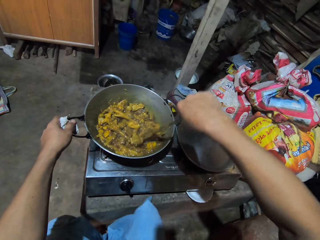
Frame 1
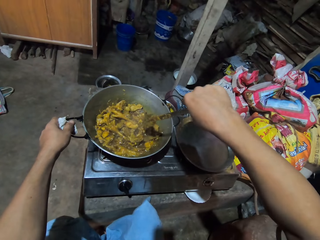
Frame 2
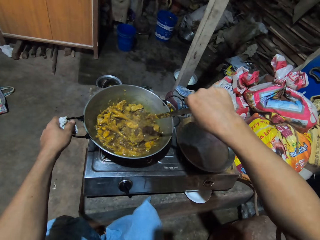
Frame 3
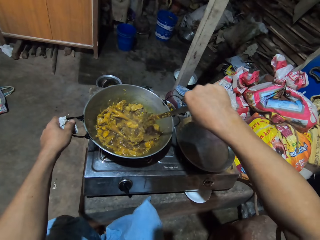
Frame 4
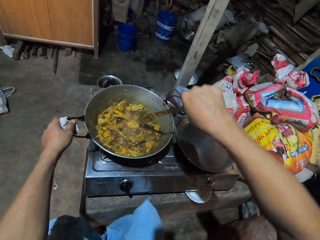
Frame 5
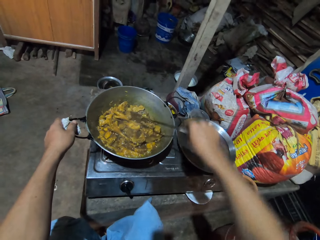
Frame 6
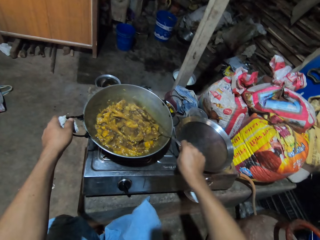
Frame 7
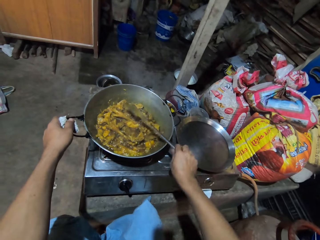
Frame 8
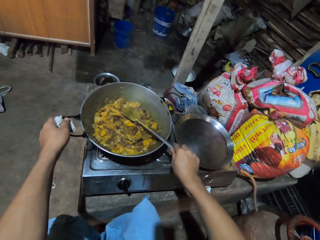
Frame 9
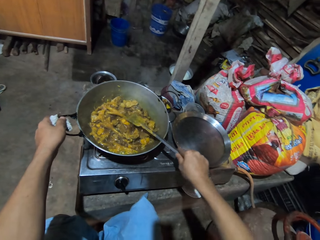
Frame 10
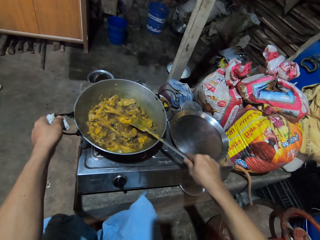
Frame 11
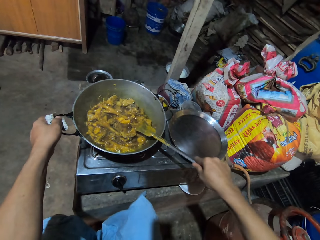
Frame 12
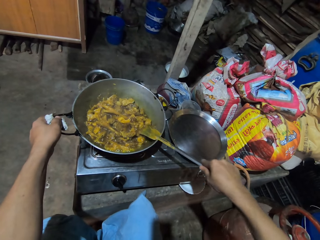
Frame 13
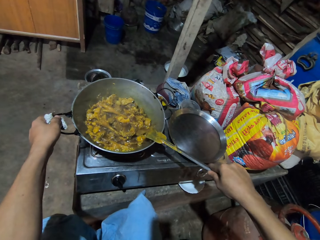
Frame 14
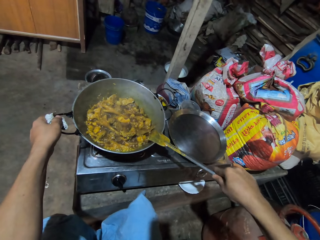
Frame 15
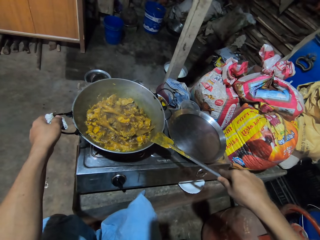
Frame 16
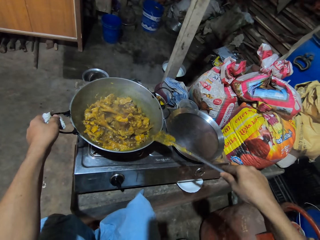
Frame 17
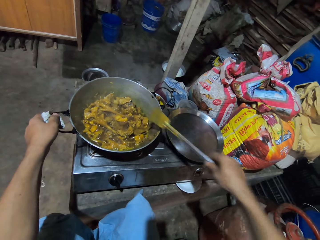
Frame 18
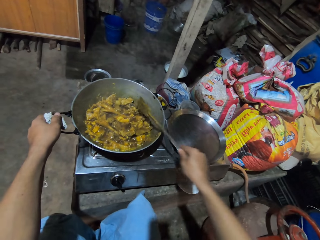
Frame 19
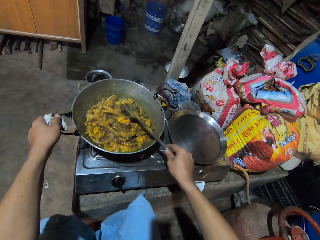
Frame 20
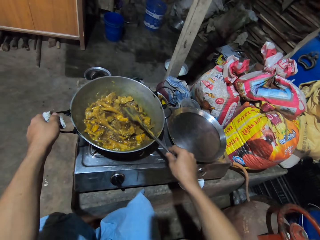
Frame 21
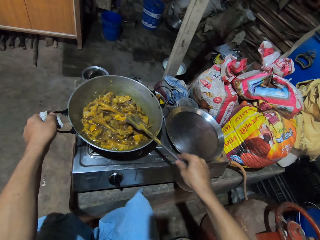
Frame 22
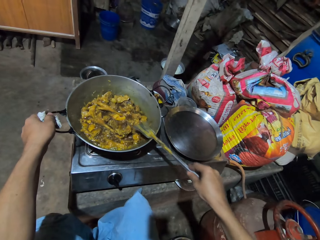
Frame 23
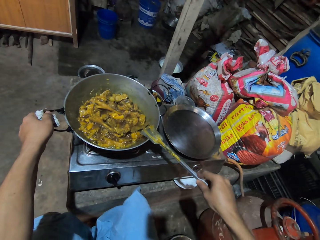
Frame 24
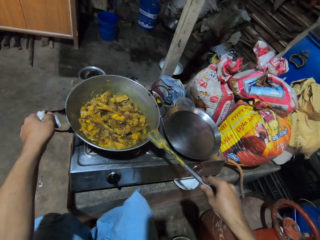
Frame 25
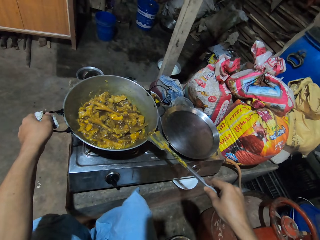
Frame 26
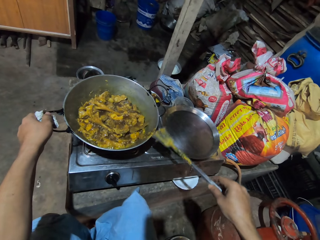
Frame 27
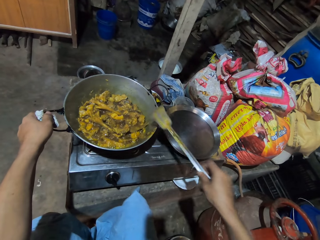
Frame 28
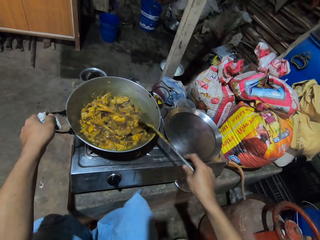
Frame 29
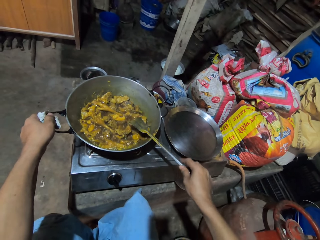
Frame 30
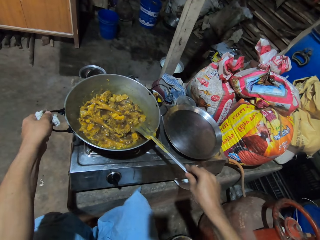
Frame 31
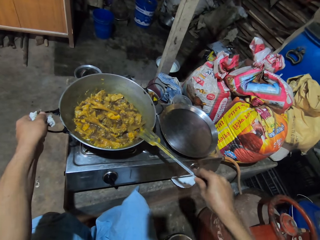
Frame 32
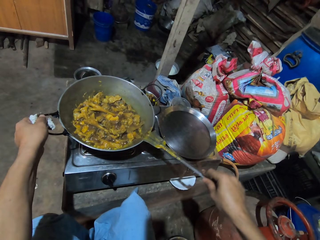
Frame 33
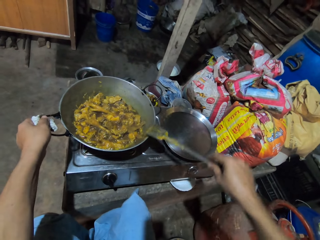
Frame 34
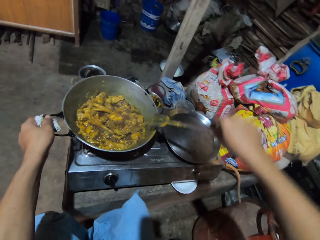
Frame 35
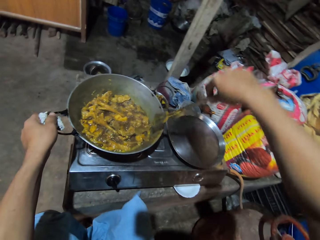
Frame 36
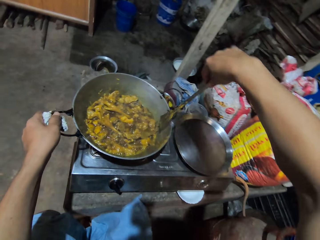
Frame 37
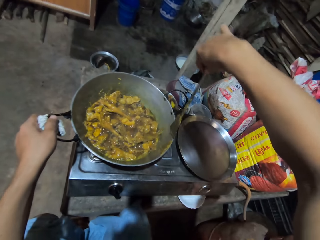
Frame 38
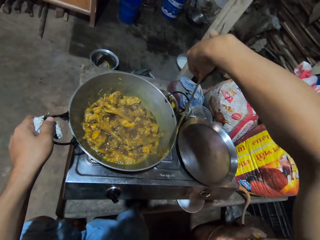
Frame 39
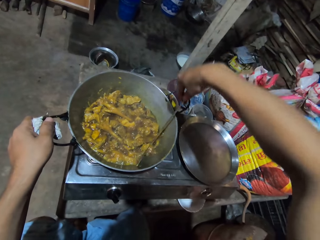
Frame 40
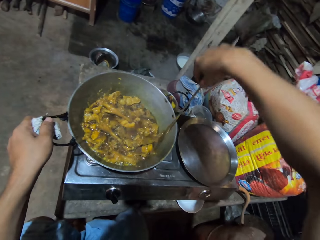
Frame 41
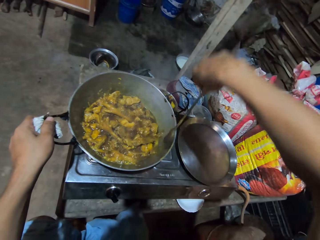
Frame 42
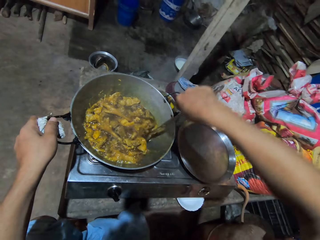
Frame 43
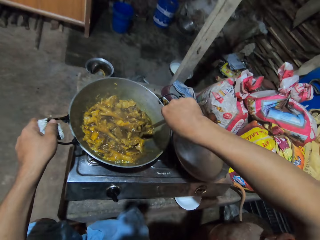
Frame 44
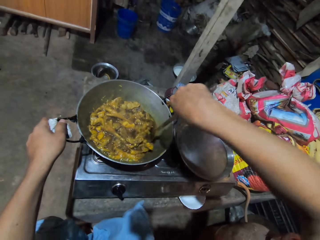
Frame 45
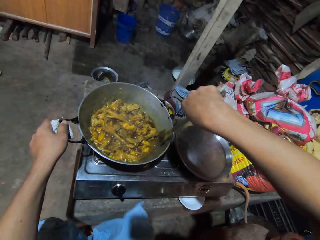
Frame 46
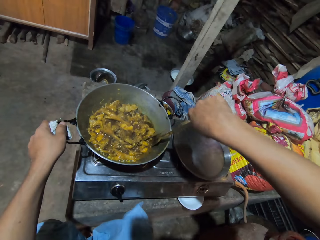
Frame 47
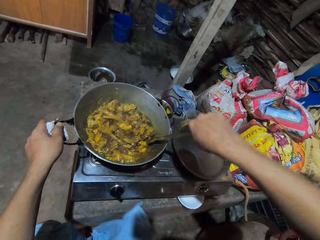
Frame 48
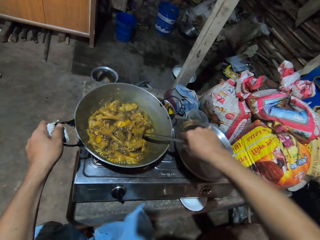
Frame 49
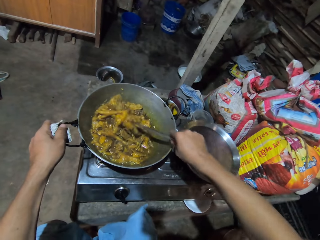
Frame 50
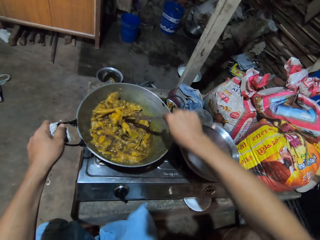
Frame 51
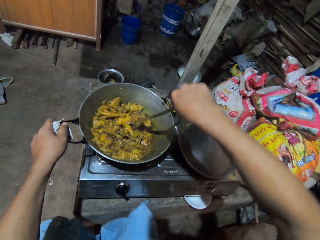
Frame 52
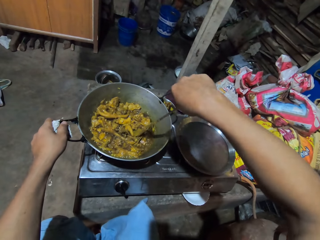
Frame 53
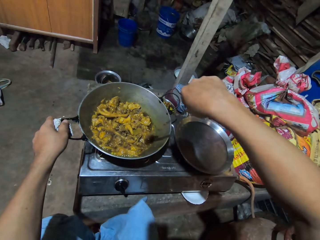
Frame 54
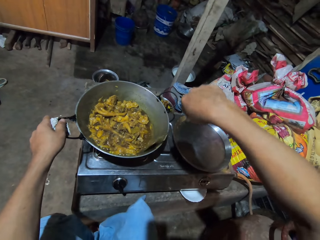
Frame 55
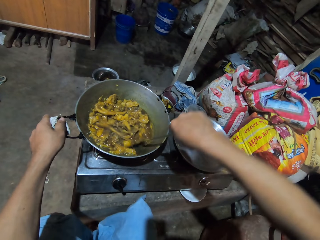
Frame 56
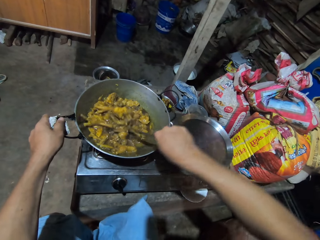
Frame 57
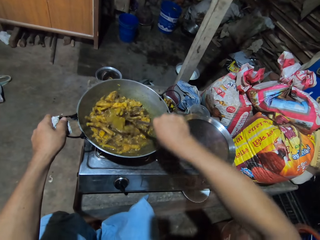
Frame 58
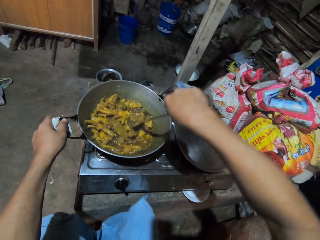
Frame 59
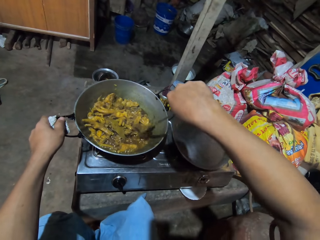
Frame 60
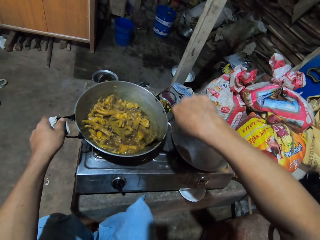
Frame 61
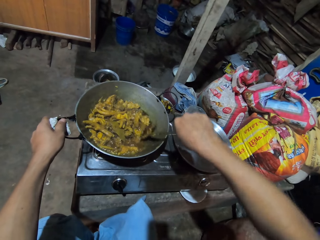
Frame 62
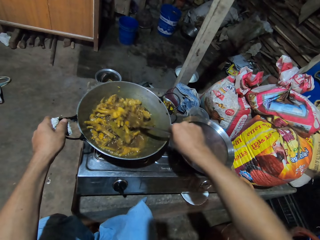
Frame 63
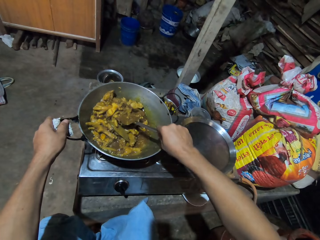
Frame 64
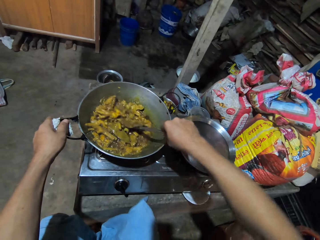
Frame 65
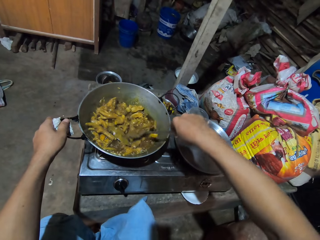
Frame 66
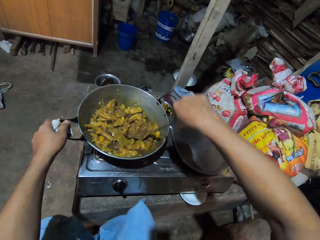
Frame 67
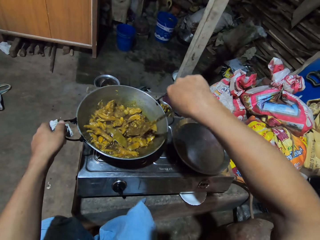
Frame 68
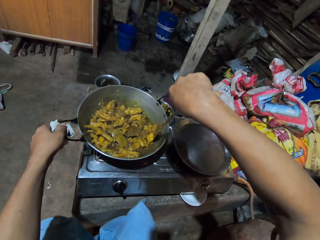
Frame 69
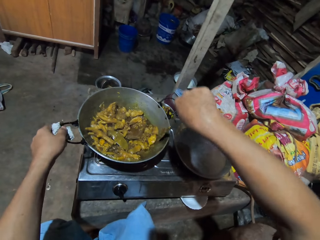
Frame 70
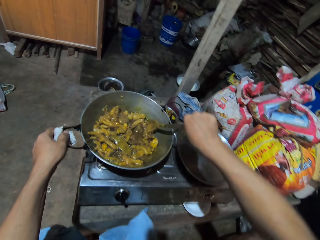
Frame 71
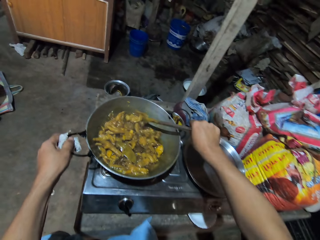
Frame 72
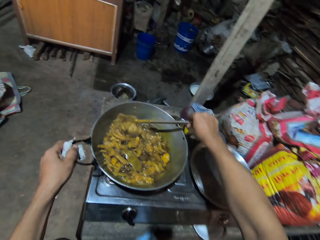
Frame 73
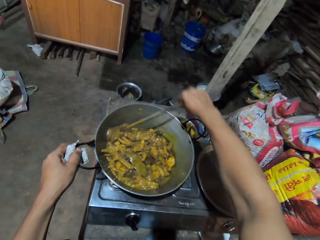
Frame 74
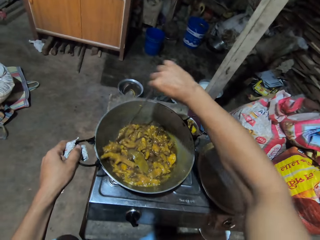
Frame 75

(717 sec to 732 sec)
The camera wearer removes the excess fat over the pan with the cooking spoon. They stir the chicken in the pan with the spoon.

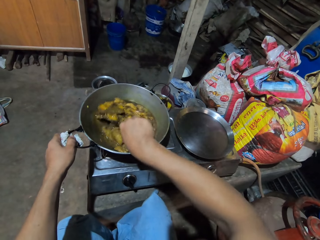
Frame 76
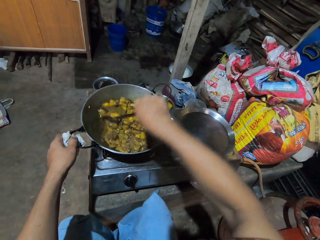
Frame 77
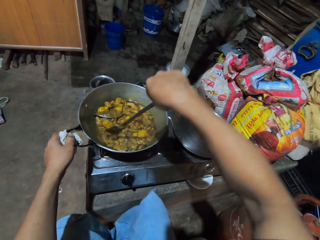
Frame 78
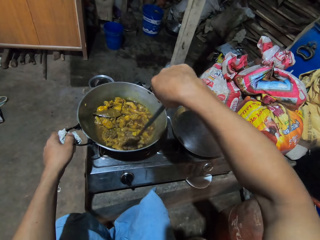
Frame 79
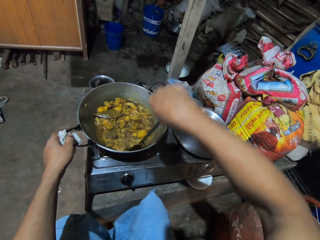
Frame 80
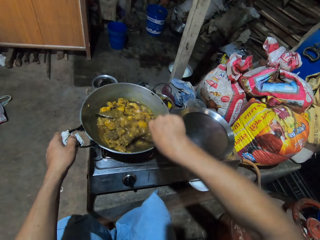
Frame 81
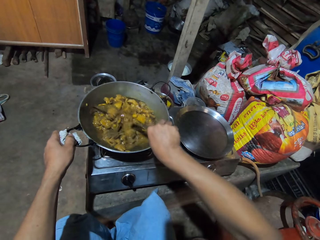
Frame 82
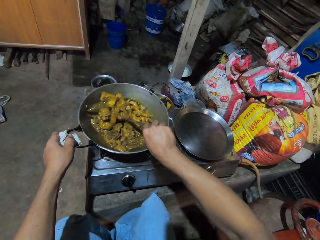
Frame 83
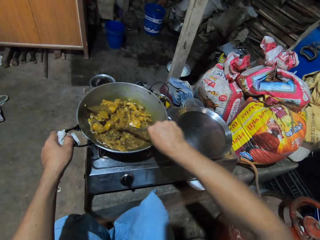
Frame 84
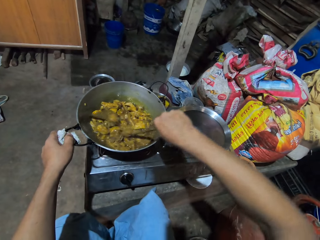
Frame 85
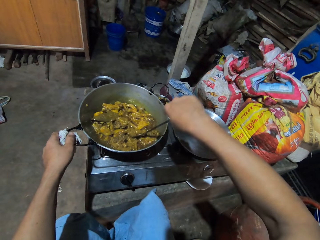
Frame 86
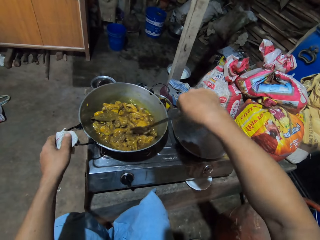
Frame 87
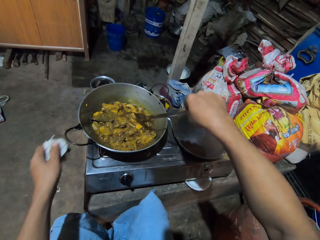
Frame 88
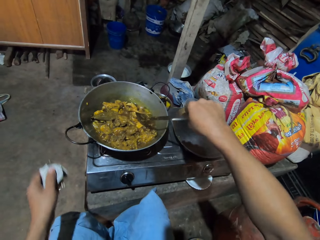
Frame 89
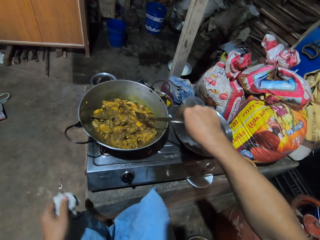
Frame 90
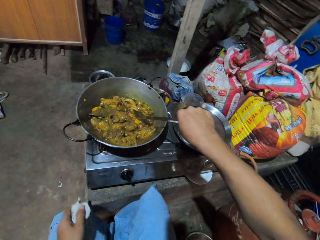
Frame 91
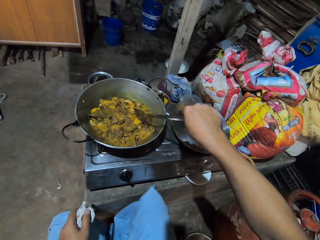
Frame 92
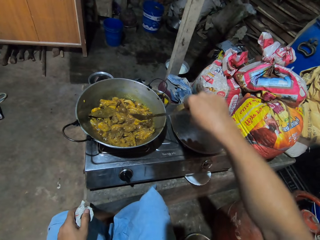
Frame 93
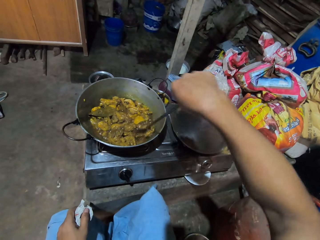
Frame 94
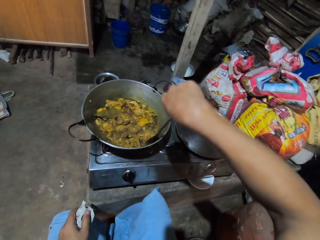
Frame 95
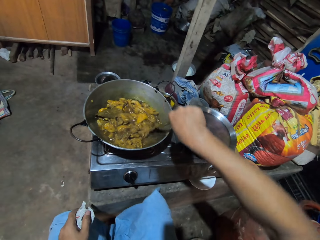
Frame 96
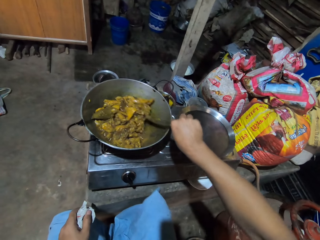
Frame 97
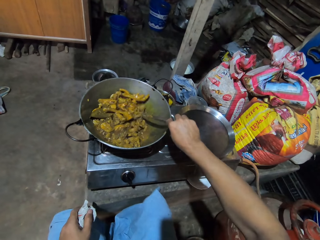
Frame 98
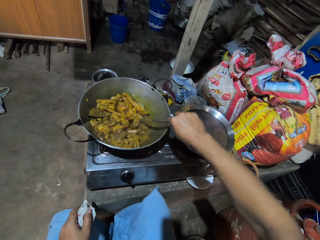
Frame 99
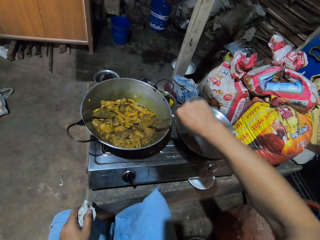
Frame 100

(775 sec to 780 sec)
The camera wearer lets go of the pan. They move the hand to the thigh. They stir the chicken in the pan.

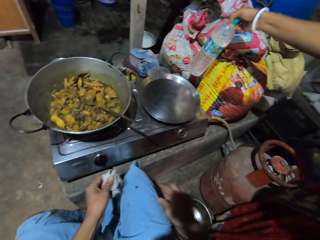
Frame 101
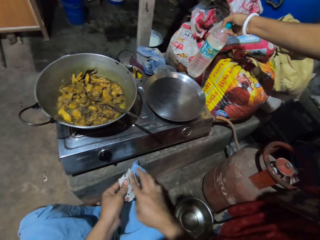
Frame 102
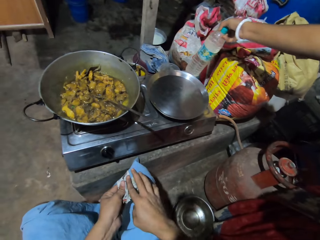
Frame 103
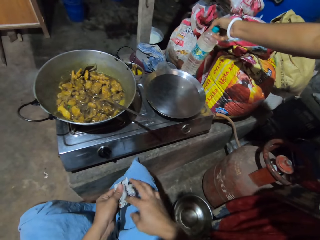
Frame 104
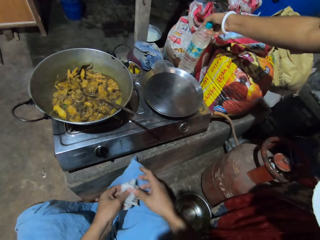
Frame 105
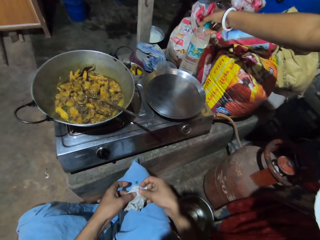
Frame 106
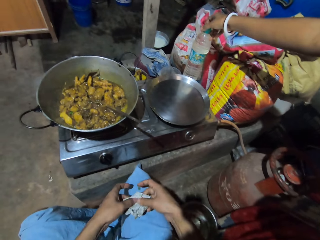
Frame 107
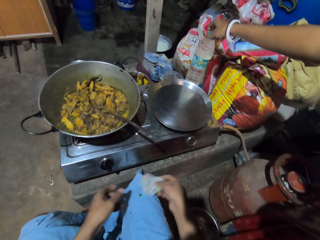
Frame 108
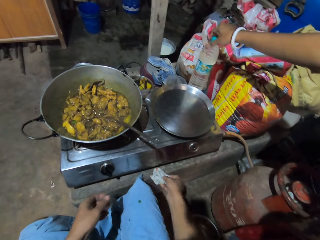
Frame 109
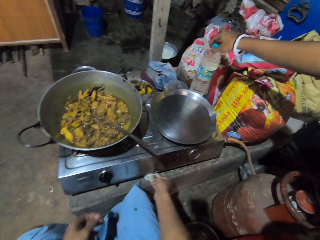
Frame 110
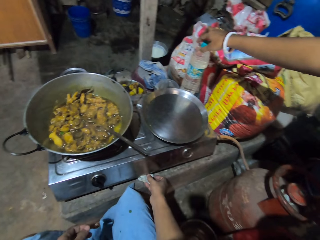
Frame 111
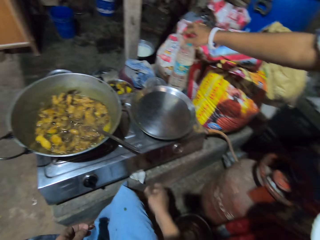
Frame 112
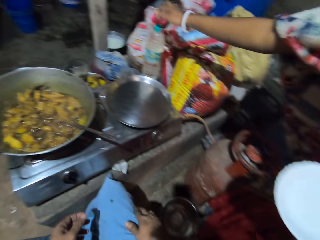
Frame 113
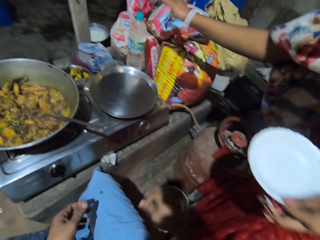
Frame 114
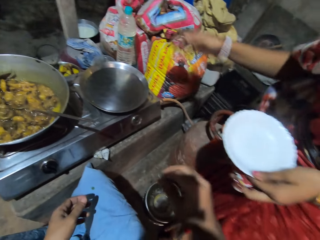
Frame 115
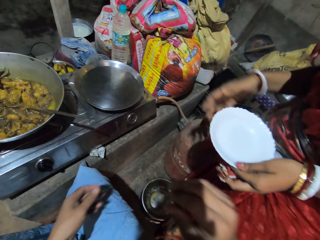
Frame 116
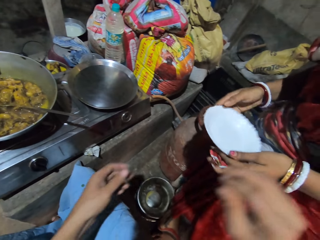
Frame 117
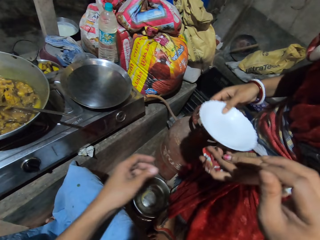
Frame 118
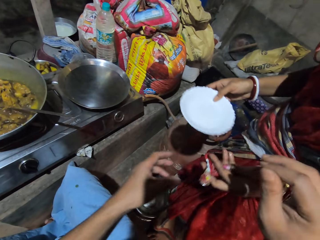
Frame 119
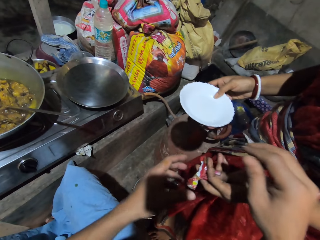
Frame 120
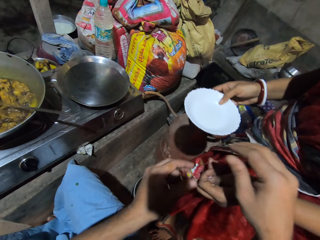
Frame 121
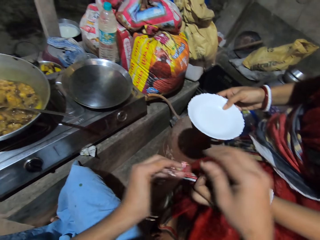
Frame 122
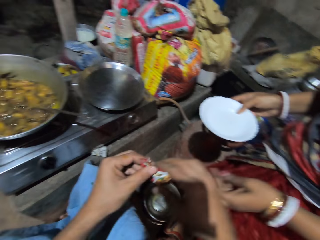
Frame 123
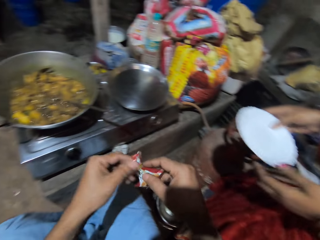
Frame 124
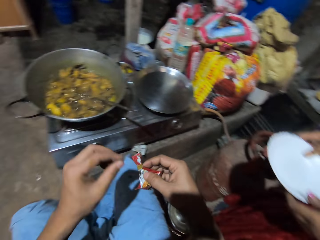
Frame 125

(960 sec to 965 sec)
A woman puts the bottle down. The camera wearer holds the cloth with both hands. They place the cloth on the table with right hand, and pick a sachet from the woman.
